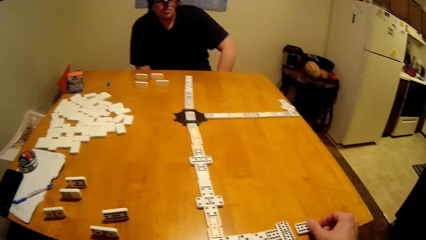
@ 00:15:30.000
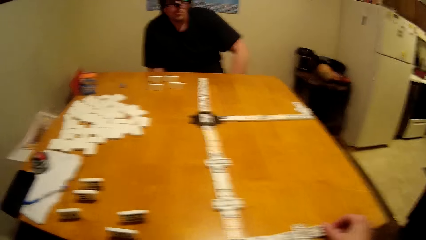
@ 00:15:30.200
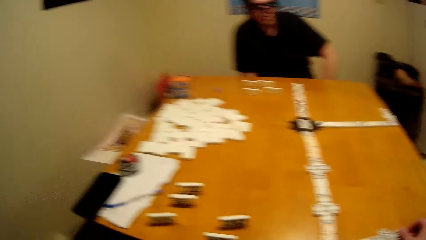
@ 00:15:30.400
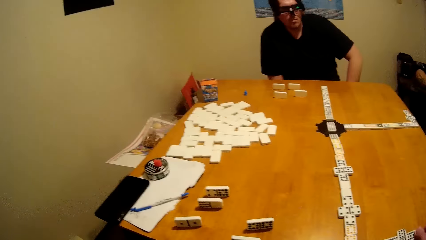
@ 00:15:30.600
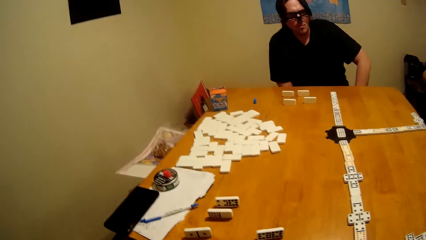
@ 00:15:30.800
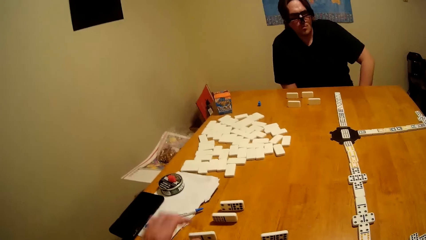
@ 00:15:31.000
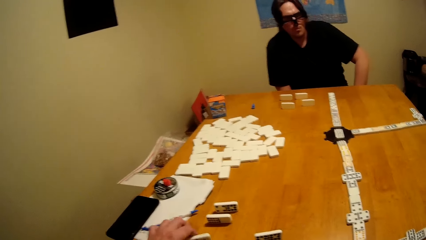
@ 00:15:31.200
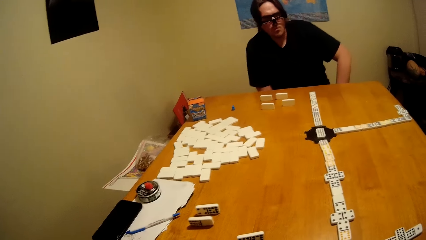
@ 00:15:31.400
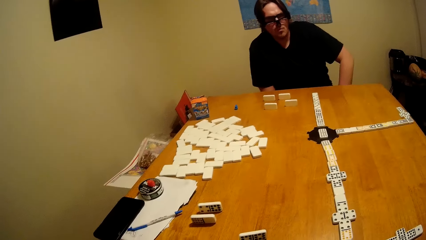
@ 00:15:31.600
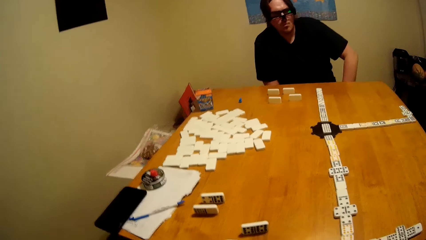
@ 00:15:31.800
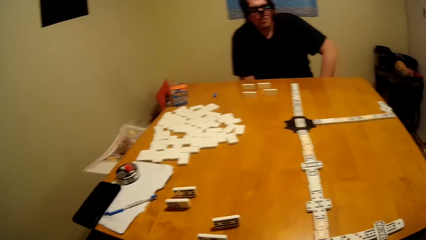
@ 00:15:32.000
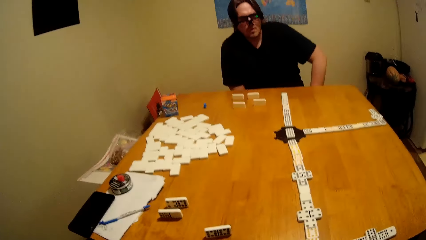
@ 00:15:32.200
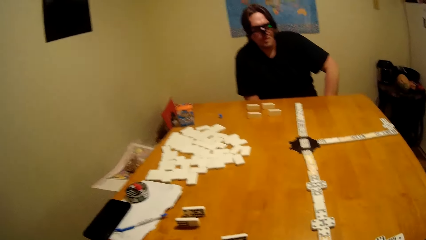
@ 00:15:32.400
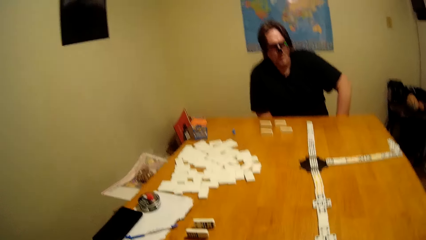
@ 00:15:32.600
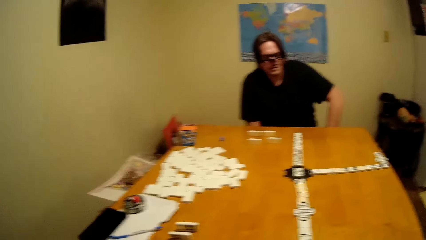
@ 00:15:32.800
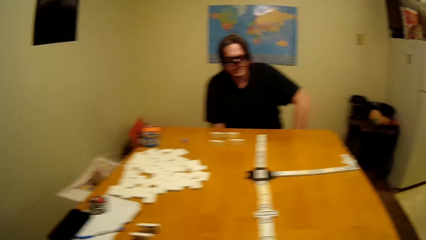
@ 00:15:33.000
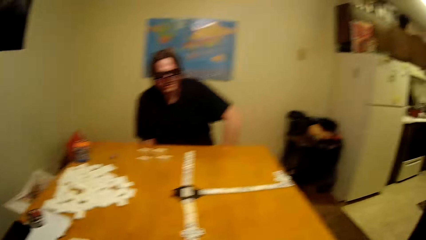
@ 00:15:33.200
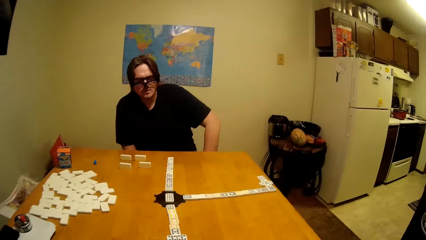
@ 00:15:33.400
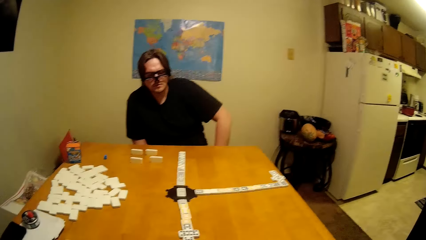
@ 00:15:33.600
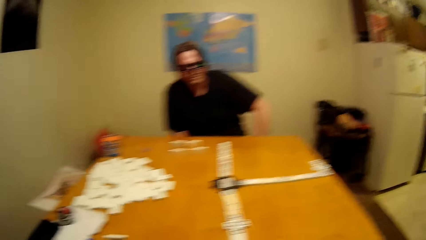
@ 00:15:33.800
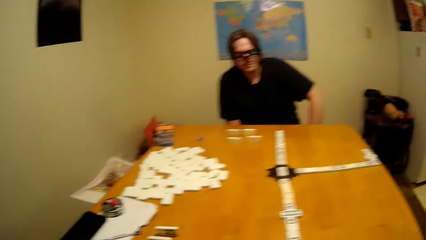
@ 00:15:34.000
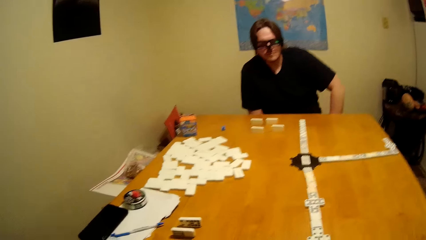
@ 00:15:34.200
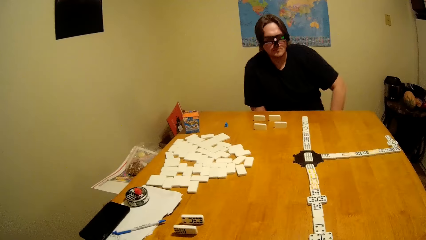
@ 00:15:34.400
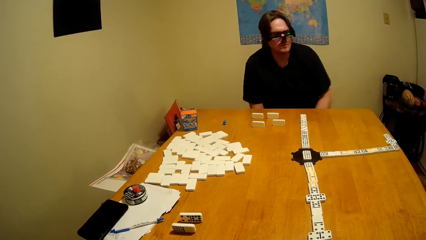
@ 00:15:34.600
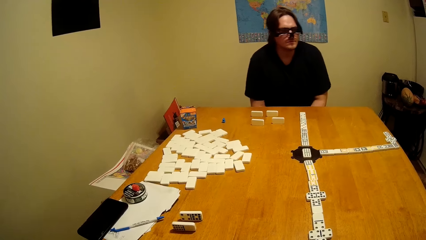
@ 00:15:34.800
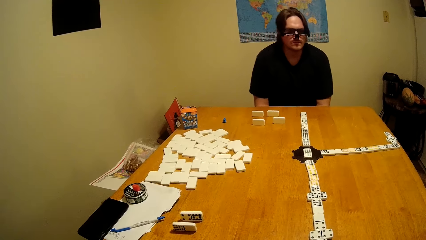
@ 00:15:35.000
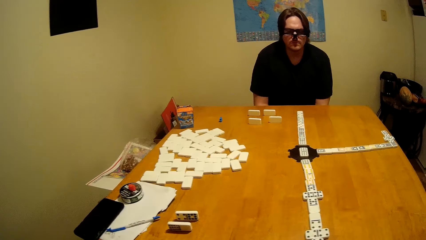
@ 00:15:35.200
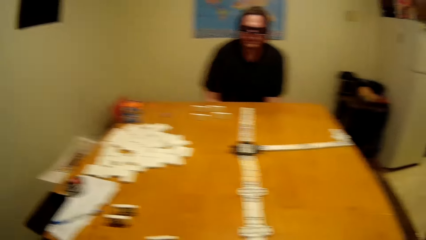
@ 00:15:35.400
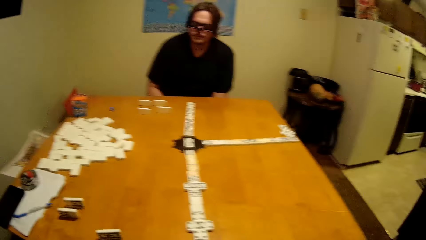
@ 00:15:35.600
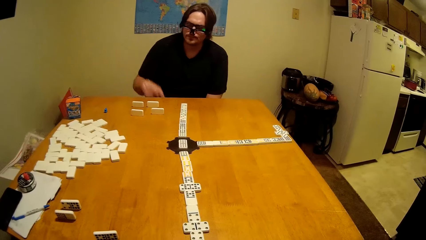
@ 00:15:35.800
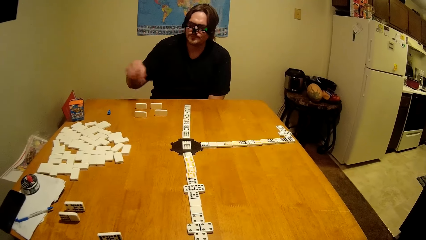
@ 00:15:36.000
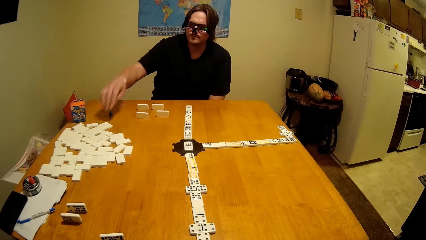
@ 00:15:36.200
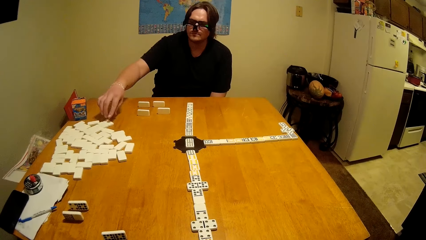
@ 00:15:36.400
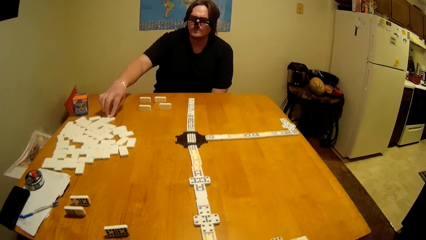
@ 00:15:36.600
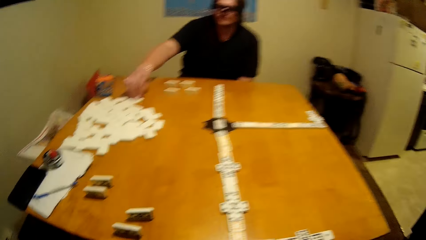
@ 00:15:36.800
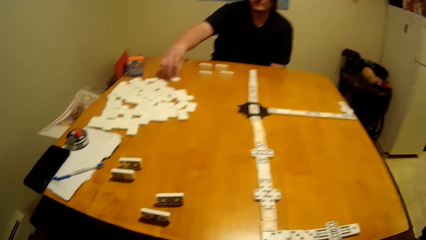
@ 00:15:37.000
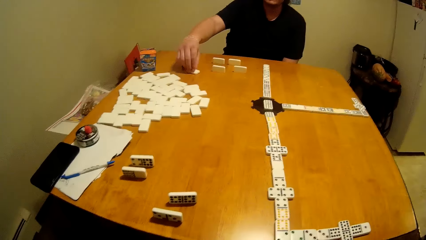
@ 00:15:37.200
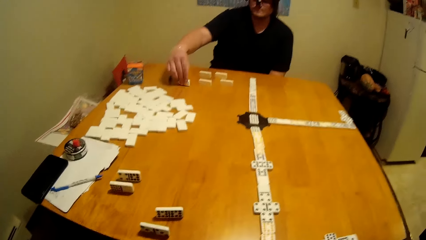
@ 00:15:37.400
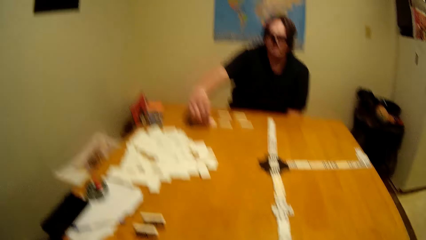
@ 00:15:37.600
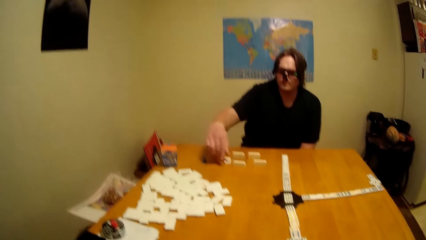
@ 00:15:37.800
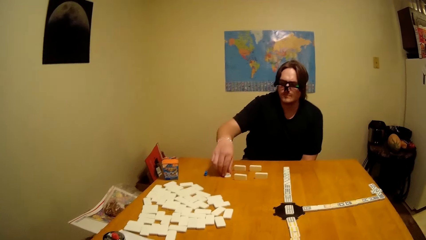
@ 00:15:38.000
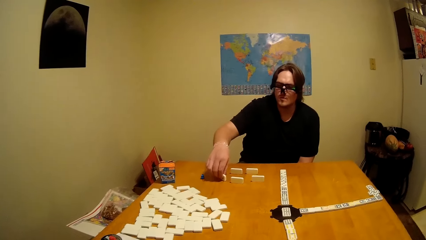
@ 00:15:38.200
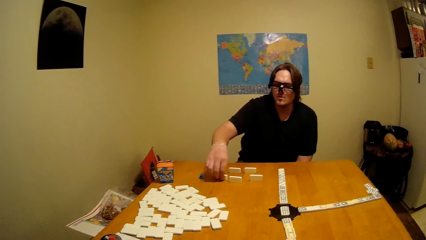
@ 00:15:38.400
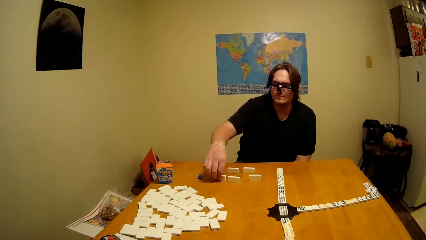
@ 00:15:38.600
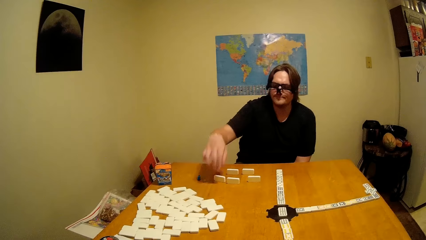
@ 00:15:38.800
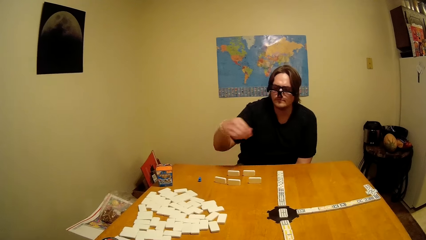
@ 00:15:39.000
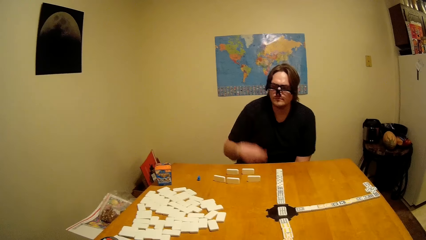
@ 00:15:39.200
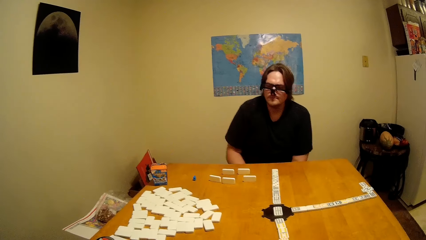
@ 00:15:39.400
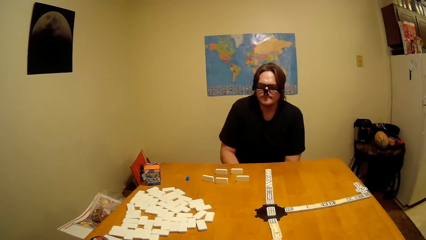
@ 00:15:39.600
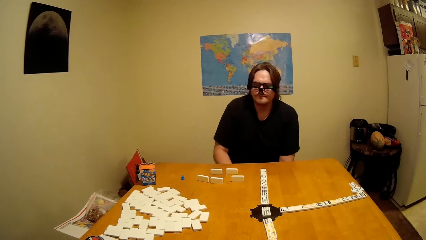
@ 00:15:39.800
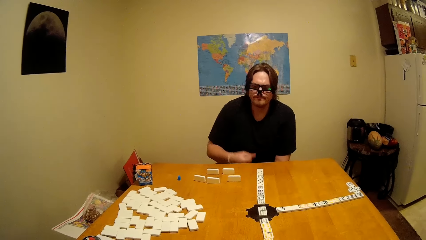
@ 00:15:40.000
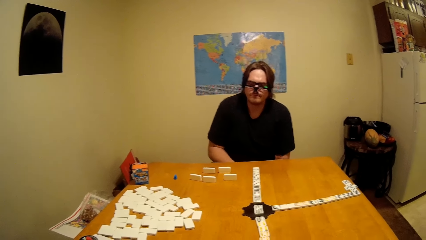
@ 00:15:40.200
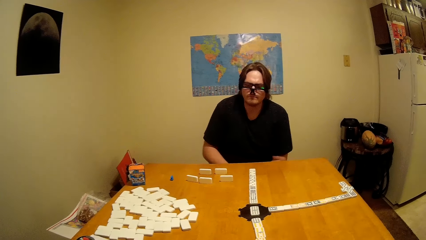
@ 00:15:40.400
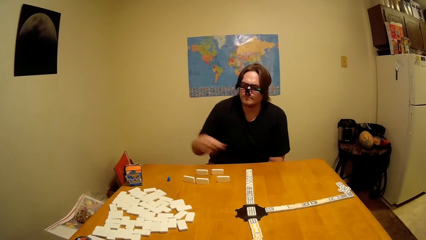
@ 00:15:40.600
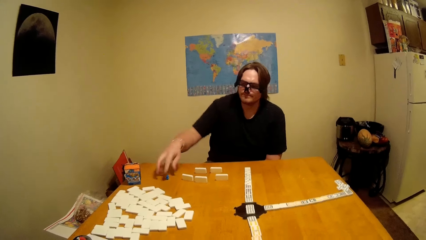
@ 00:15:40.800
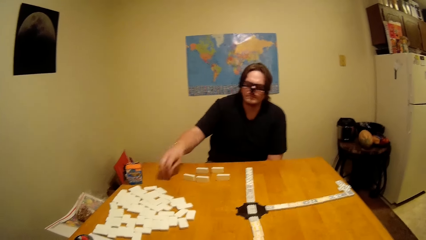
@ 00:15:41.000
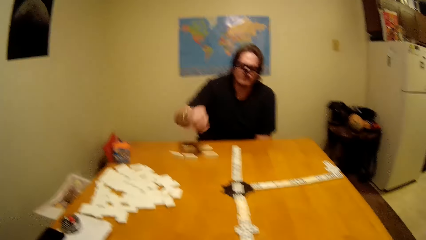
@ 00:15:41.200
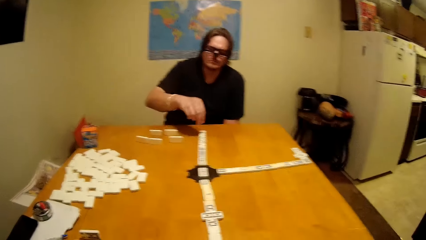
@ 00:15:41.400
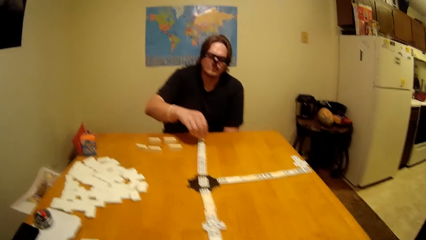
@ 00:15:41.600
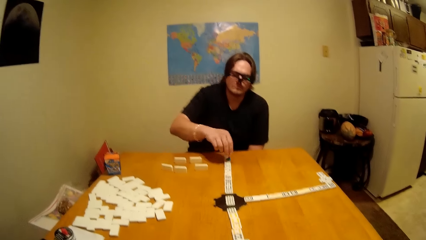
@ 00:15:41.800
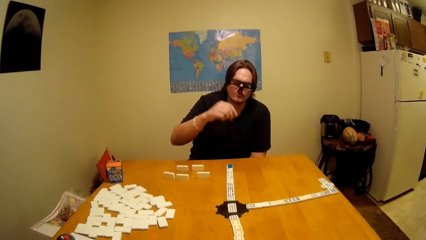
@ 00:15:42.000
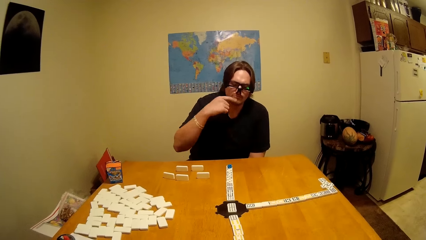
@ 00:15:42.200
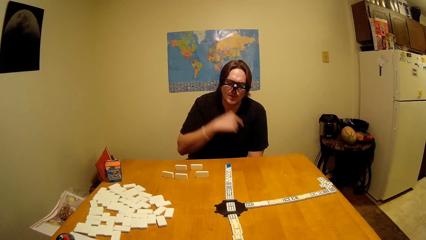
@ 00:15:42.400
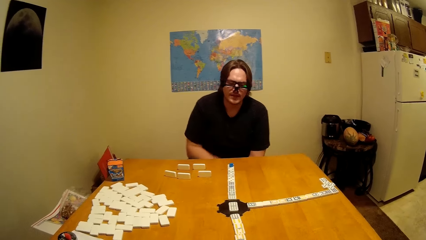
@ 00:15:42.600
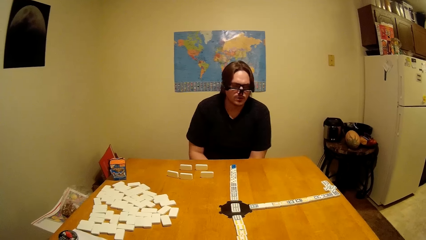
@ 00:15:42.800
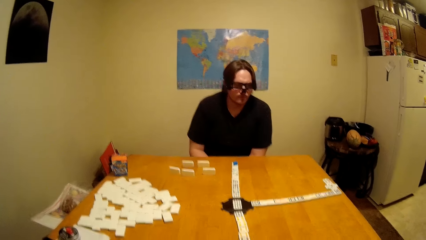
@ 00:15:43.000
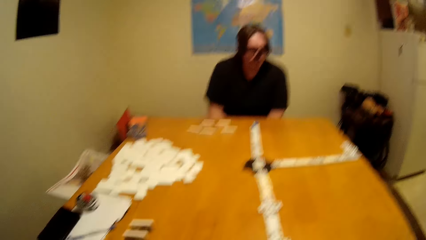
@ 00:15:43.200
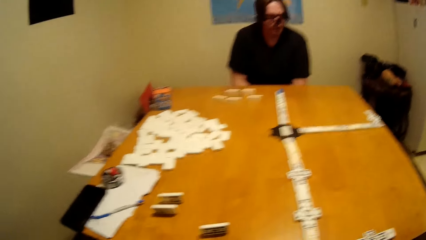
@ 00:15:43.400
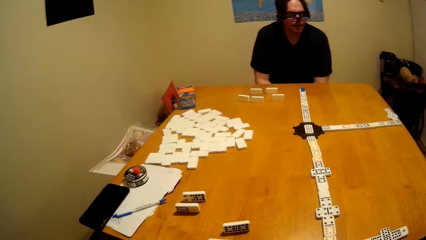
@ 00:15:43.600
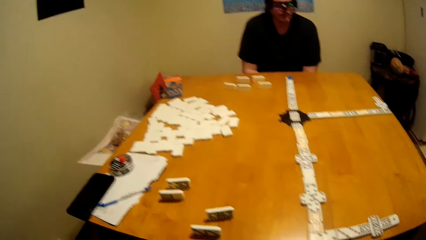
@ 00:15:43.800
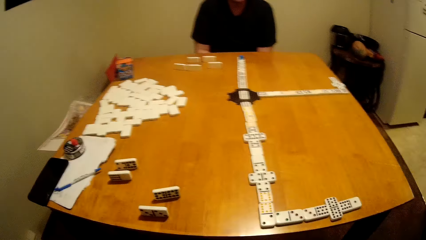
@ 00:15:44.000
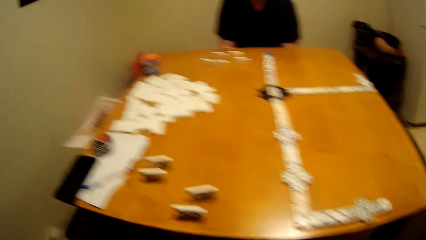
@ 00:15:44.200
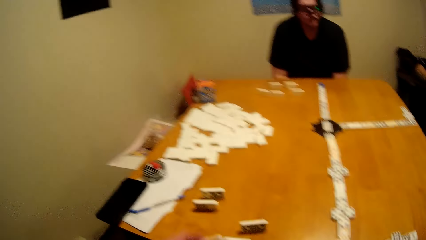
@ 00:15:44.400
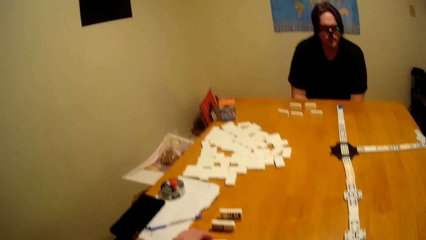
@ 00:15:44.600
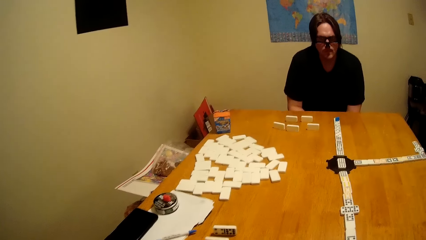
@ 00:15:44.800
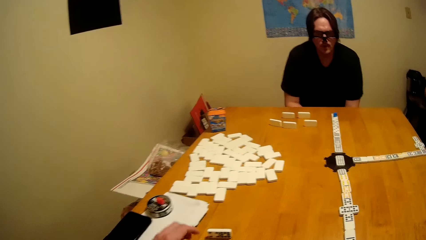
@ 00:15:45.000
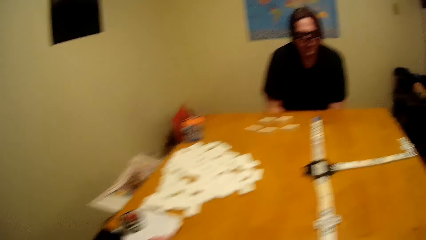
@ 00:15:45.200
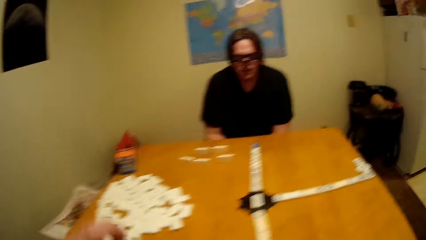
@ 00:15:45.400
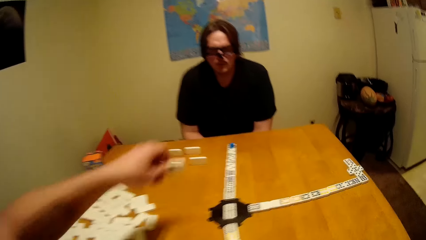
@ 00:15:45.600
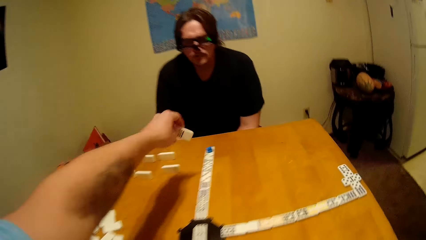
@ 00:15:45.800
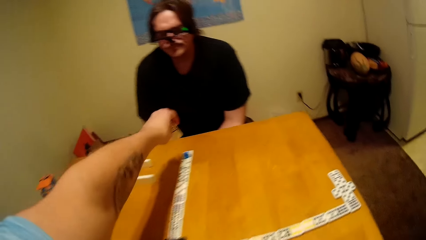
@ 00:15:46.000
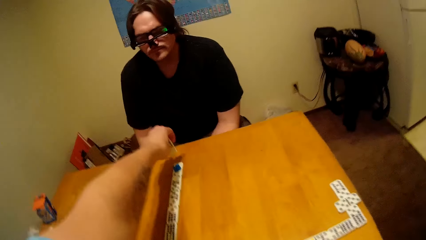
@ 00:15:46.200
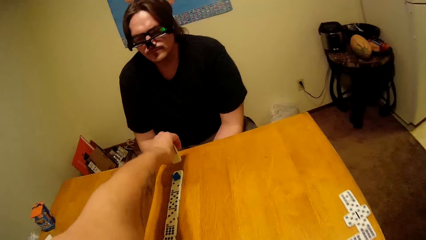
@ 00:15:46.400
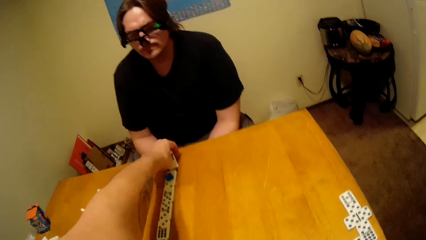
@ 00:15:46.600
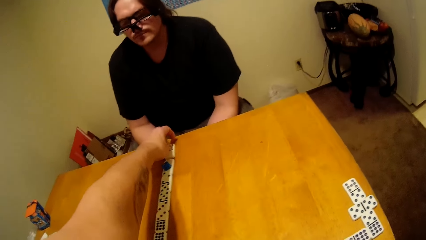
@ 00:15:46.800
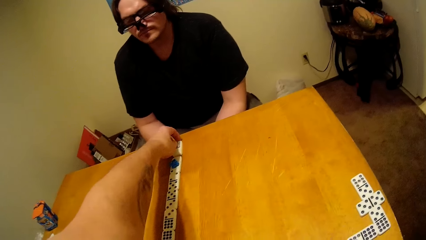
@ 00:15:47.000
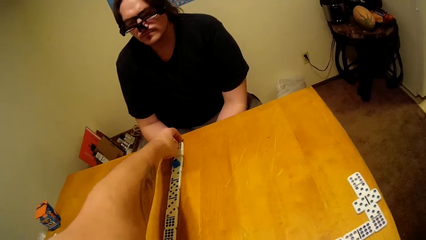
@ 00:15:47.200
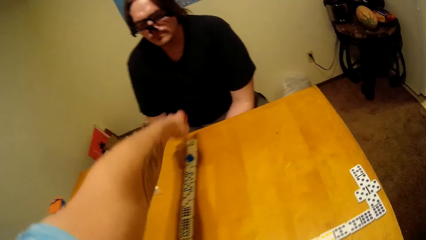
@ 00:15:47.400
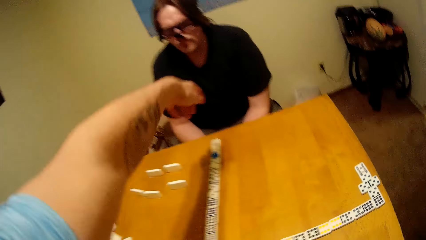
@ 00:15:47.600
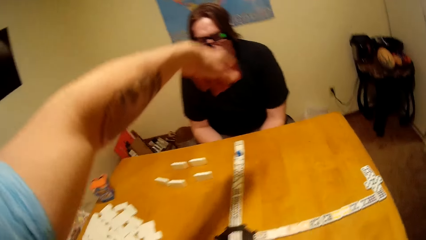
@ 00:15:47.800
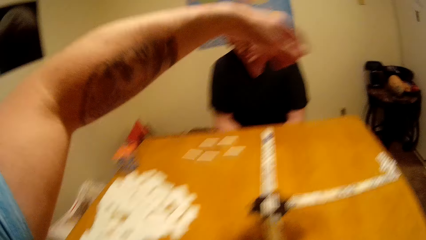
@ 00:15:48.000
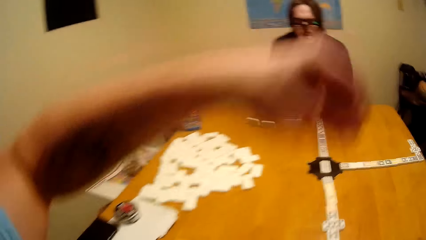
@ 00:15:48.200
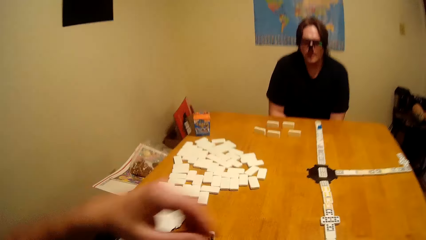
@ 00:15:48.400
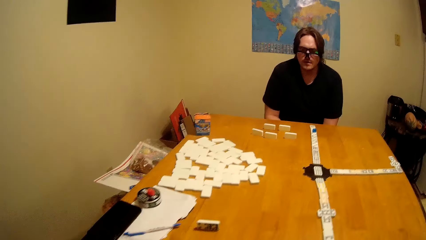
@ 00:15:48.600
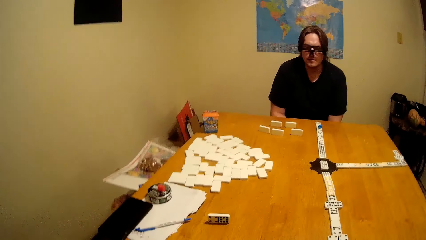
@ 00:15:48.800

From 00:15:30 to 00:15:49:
A person plays the dominoes game. The camera wearer plays the dominoes game.
